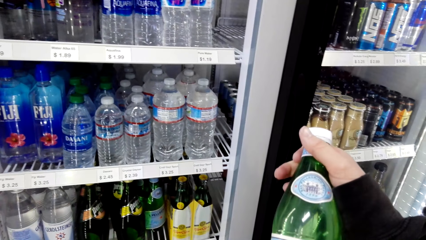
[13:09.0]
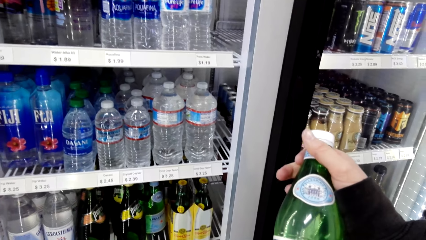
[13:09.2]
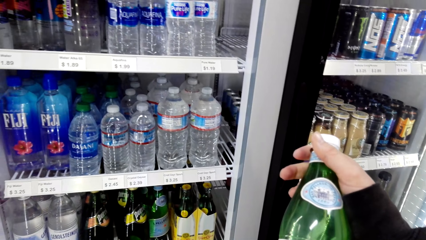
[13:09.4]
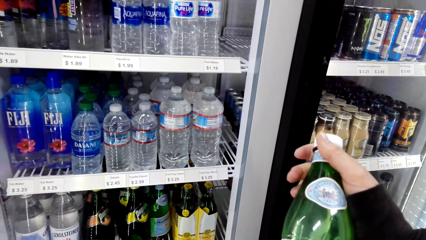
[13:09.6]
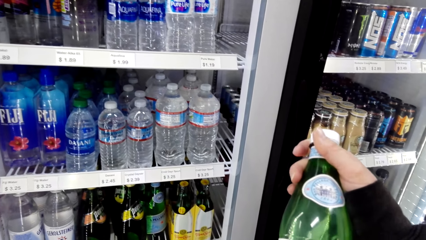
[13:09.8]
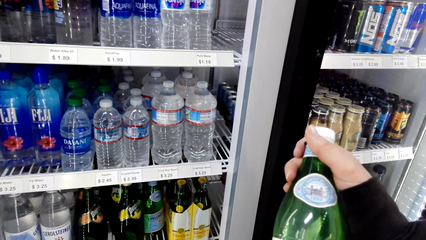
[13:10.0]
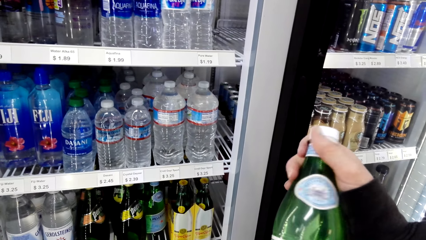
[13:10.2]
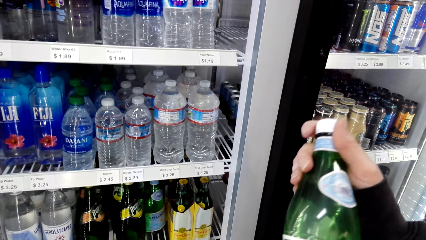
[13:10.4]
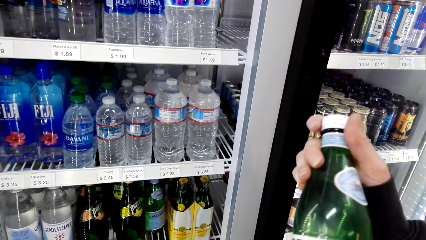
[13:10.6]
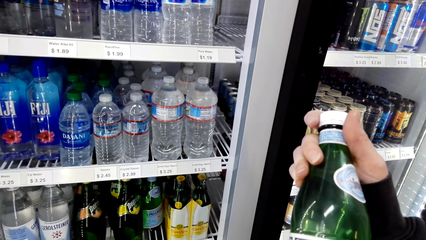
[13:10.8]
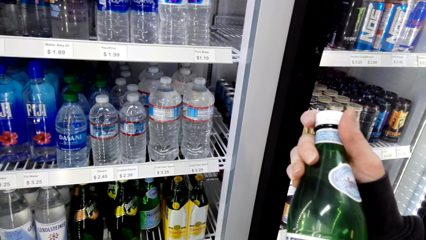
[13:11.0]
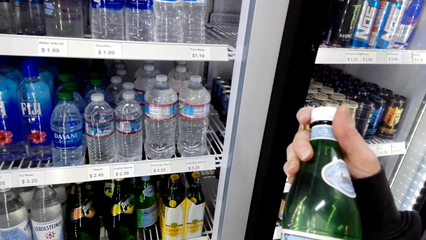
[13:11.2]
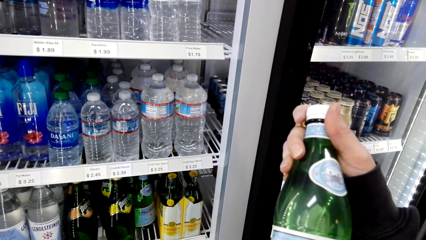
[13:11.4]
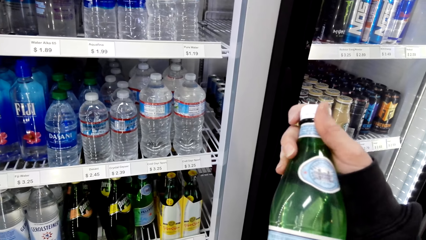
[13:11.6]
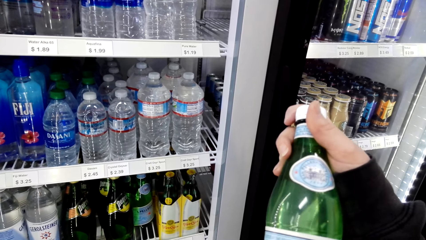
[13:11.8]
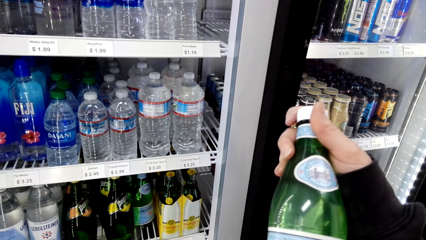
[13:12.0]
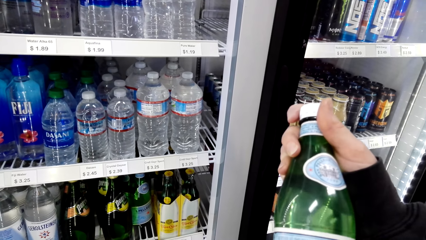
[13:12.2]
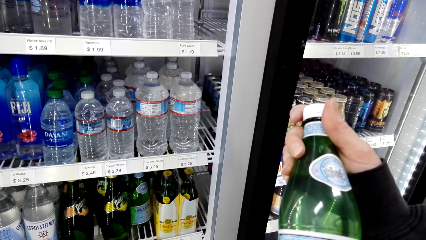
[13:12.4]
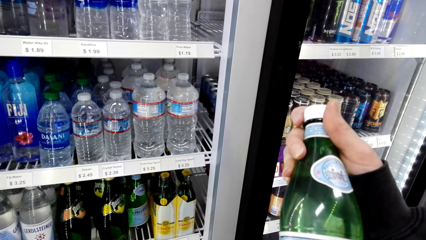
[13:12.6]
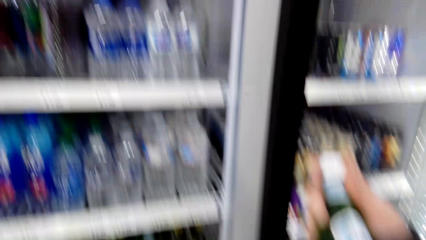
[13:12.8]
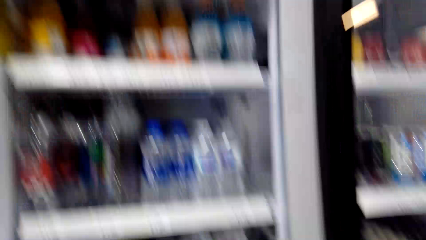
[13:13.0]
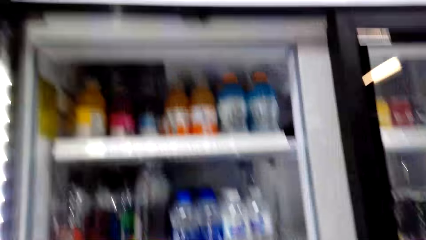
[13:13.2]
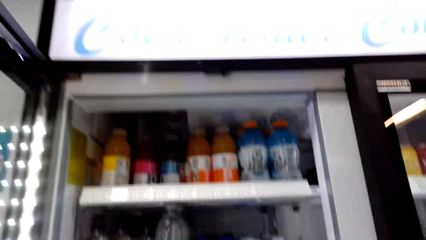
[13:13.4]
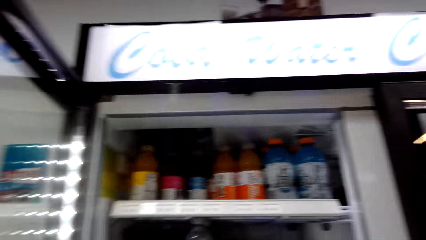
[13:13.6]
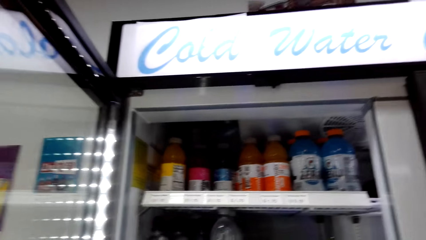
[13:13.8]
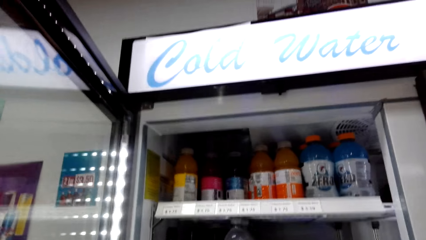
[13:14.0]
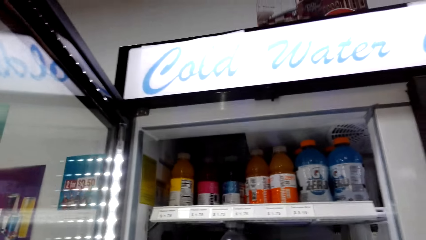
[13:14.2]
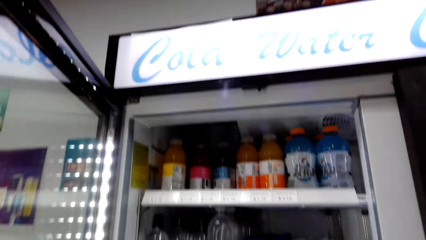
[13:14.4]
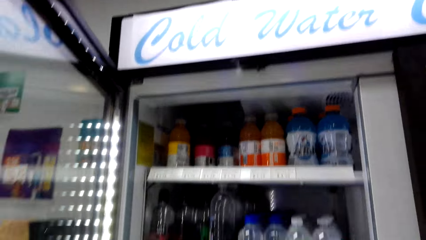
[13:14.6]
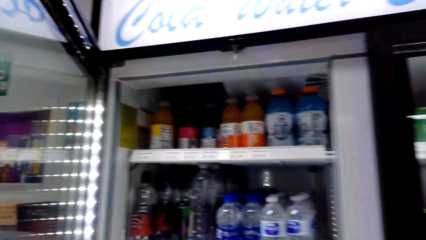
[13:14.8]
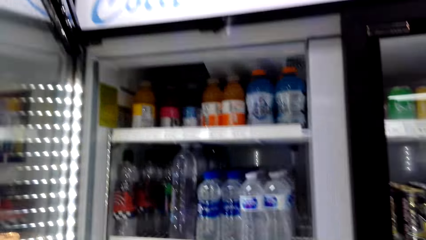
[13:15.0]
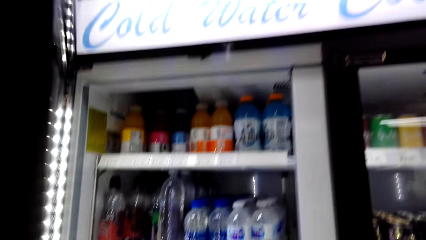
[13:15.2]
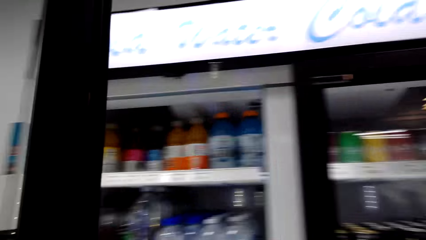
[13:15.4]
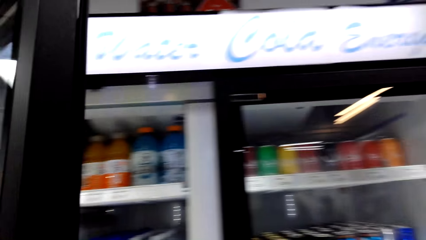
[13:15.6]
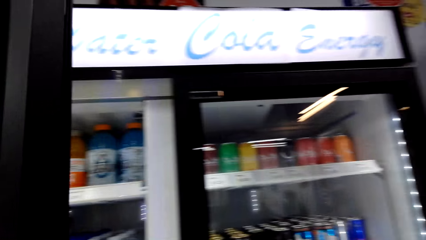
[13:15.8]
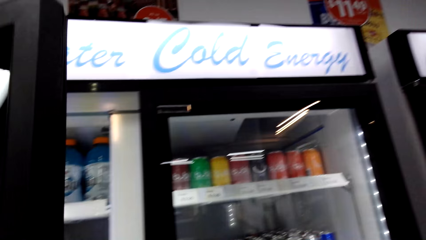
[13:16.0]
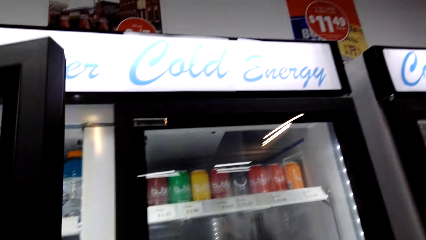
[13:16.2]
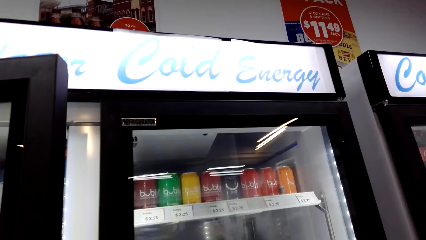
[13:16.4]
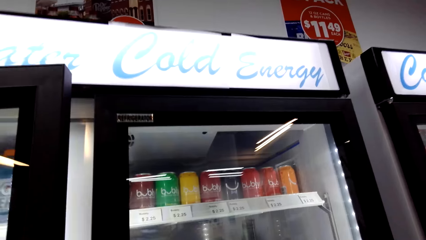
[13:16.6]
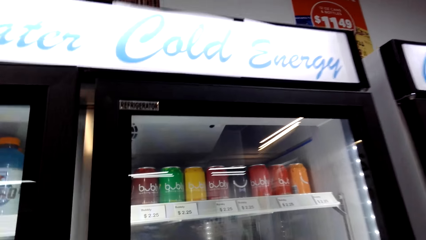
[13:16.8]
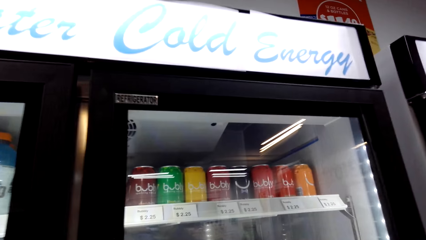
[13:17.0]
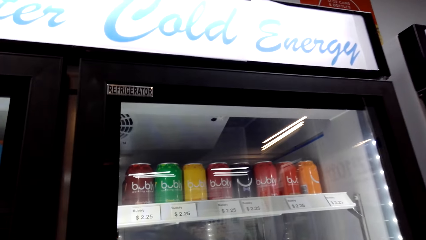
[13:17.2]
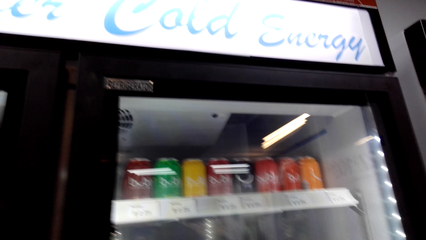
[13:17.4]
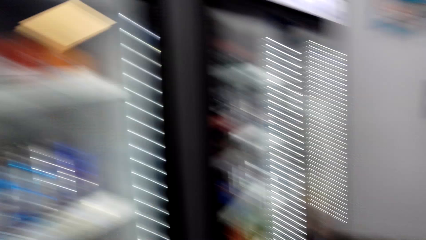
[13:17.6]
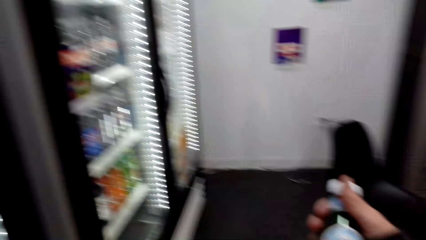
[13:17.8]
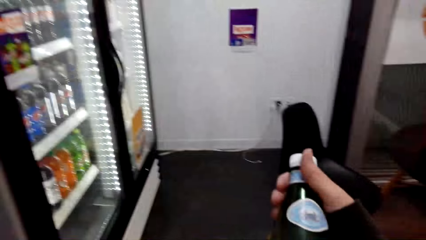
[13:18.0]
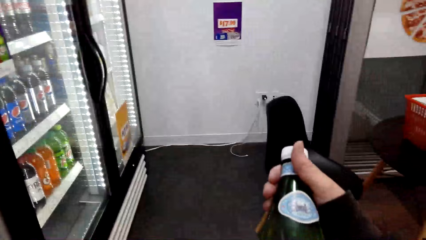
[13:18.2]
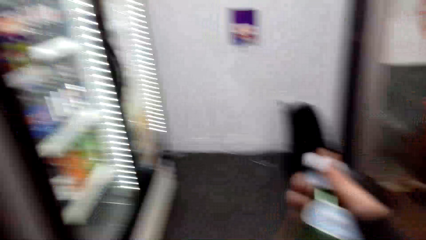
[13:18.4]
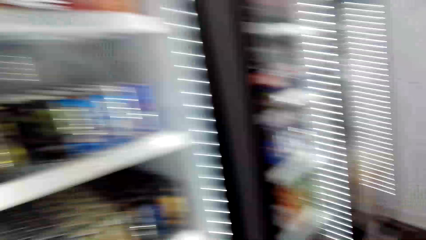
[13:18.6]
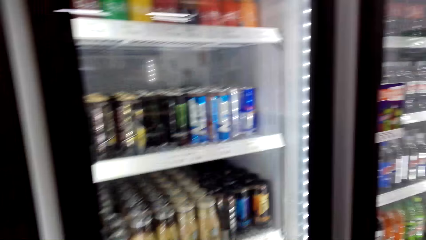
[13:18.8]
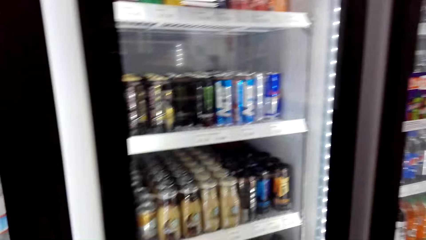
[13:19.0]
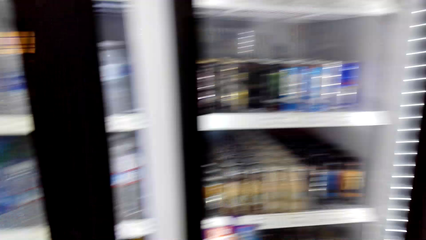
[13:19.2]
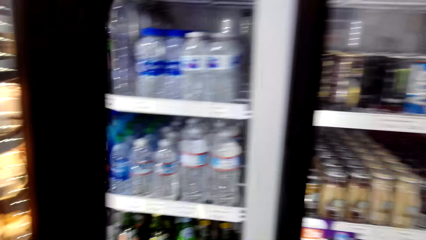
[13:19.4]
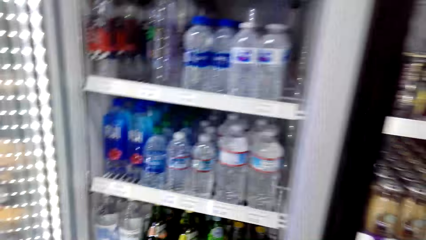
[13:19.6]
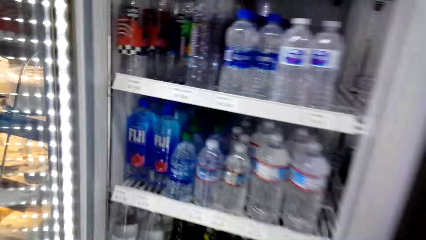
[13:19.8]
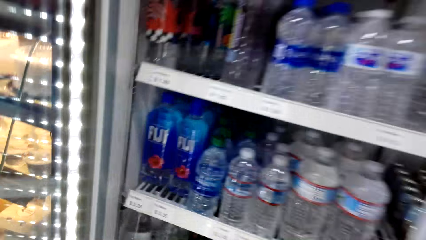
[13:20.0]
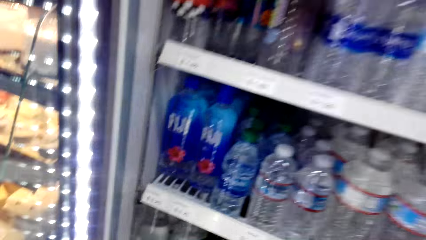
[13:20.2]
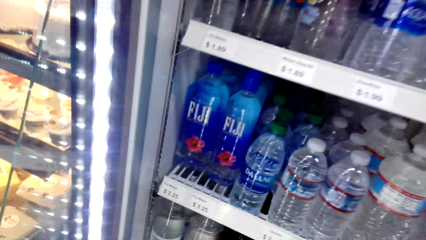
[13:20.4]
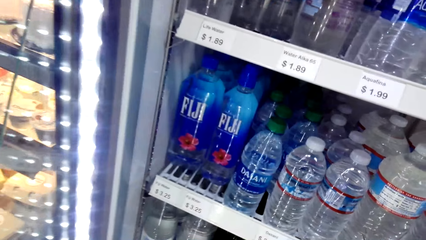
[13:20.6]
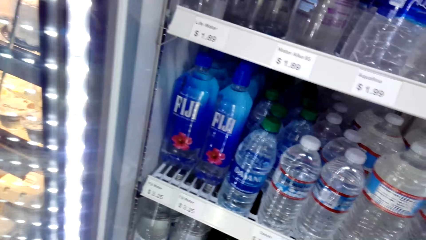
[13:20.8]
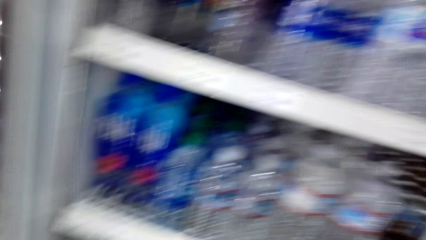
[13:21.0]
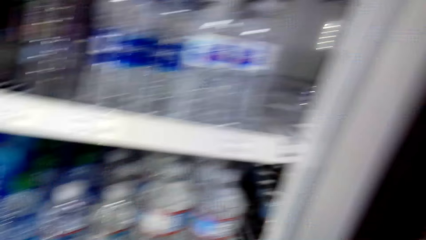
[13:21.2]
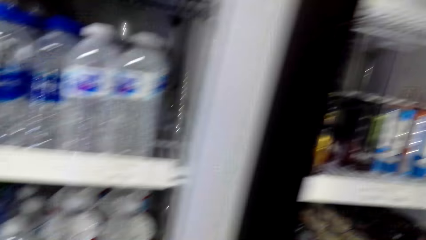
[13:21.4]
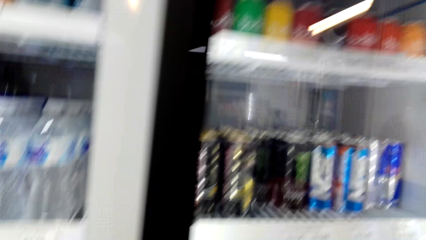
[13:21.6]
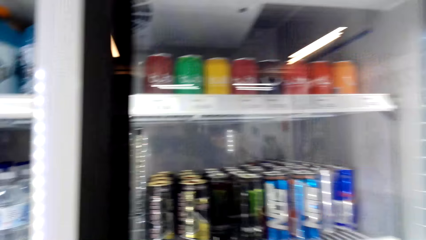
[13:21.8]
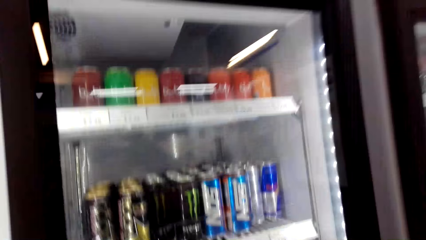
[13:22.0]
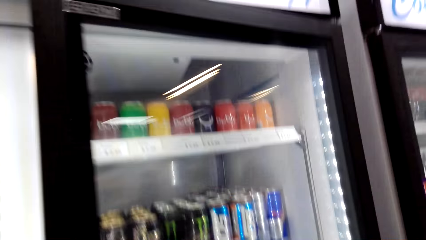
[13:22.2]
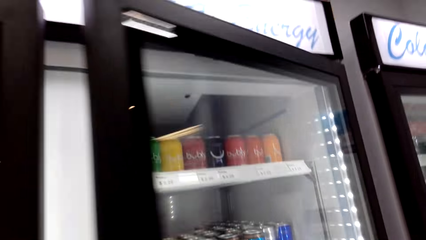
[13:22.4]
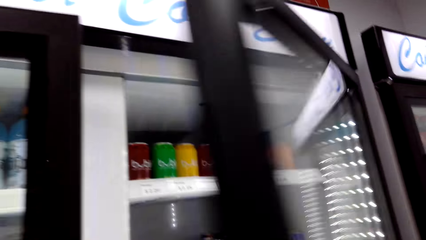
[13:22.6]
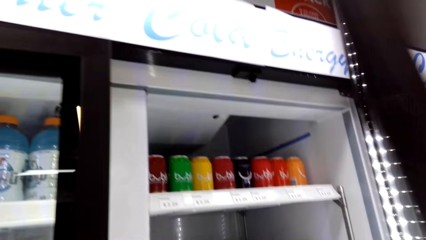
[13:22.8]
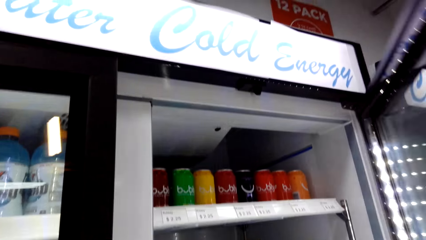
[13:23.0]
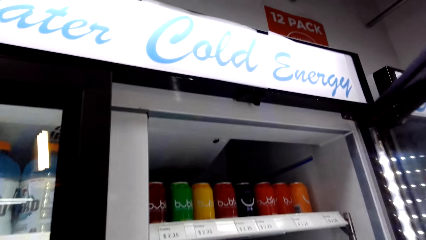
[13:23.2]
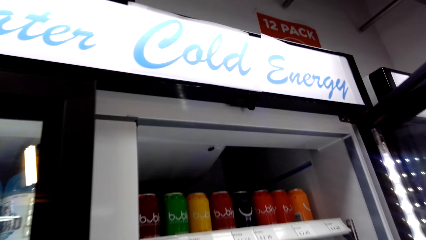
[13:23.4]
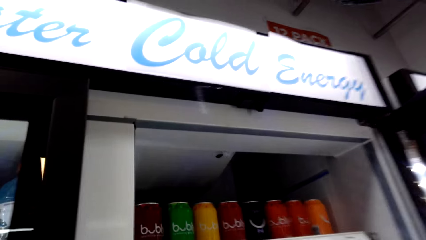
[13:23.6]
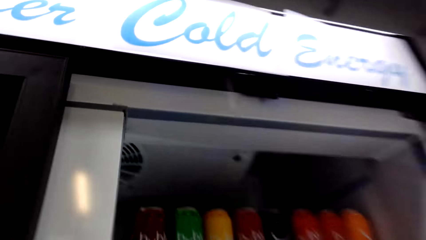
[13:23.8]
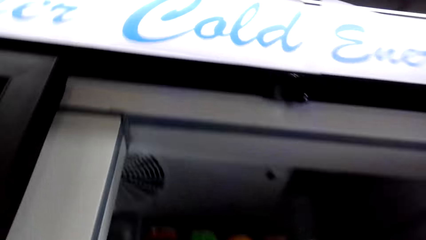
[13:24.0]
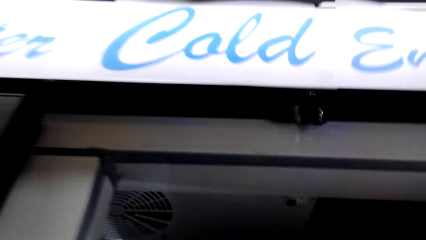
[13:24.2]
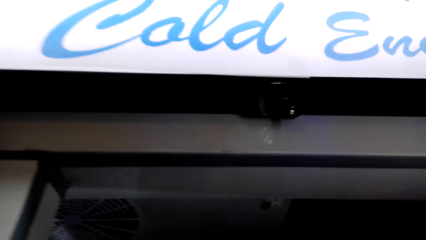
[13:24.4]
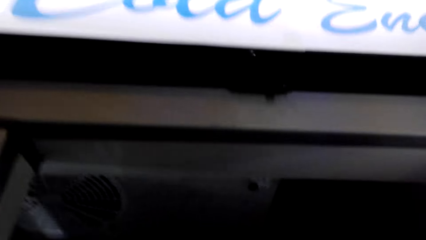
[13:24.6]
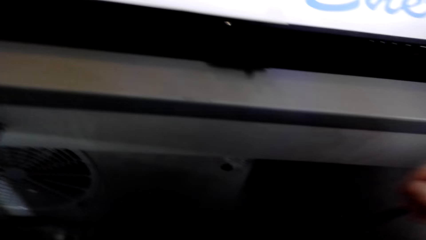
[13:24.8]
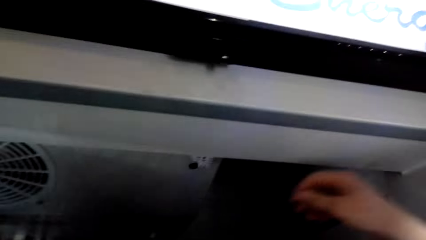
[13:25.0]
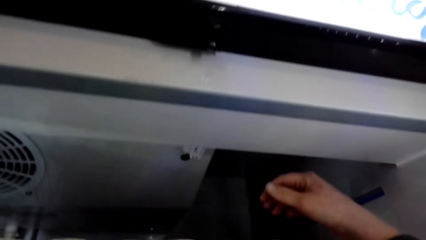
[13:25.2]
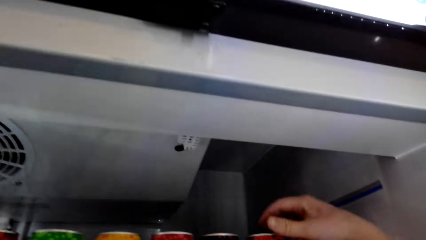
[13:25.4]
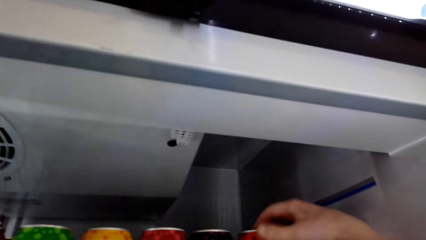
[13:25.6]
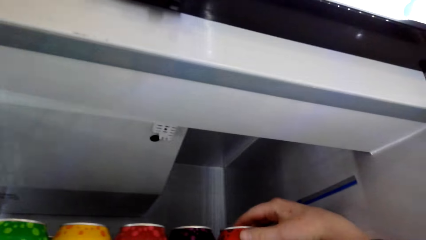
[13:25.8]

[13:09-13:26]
The camera wearer samples the bottle of beverage. They look around. They close the fridge. They look around. They open the fridge. They do something. They open the fridge.
